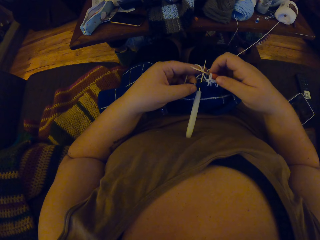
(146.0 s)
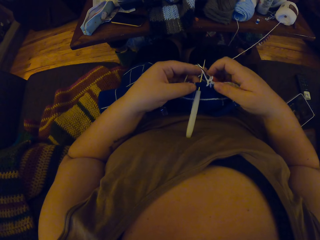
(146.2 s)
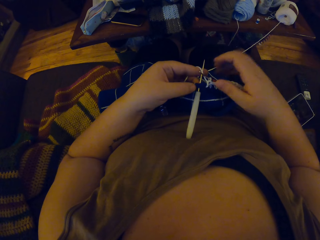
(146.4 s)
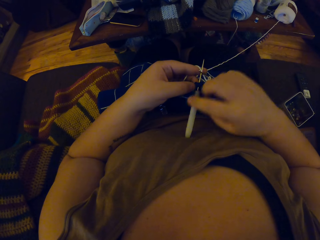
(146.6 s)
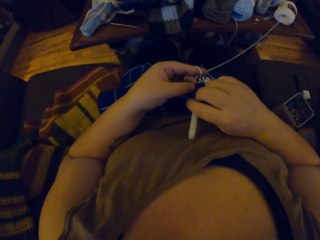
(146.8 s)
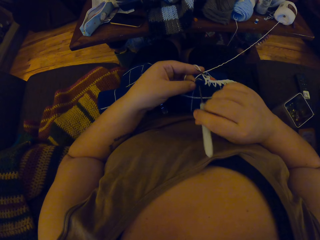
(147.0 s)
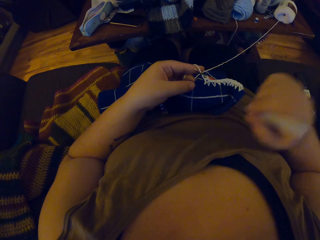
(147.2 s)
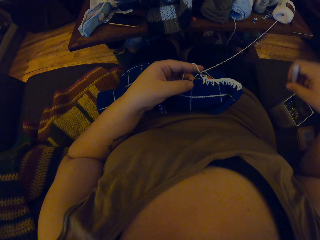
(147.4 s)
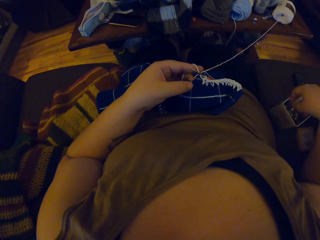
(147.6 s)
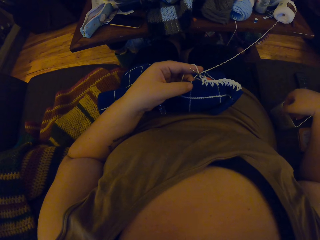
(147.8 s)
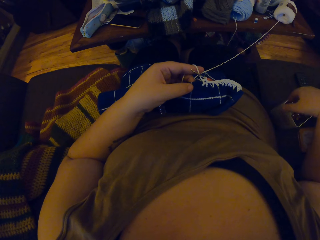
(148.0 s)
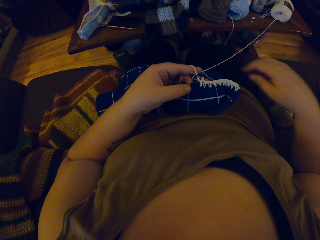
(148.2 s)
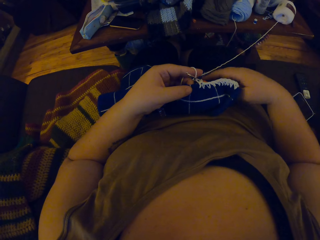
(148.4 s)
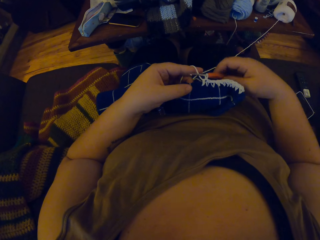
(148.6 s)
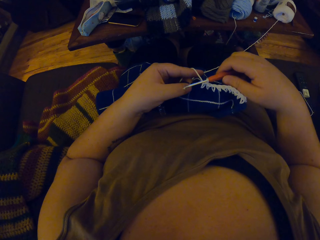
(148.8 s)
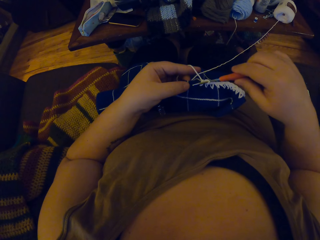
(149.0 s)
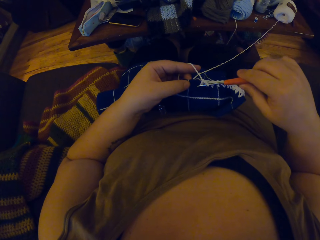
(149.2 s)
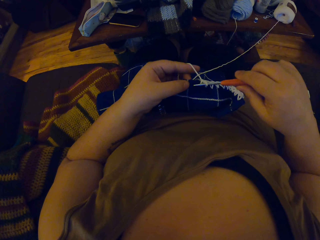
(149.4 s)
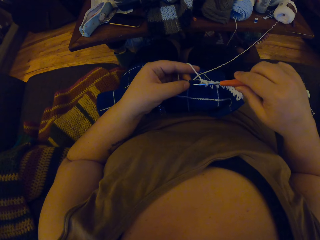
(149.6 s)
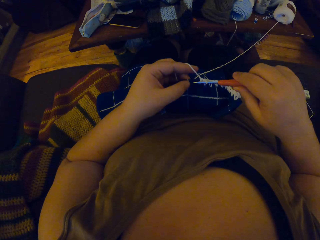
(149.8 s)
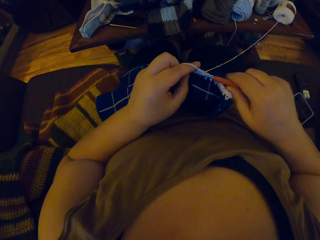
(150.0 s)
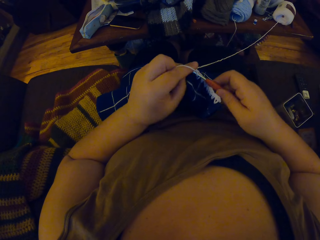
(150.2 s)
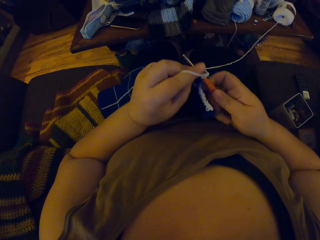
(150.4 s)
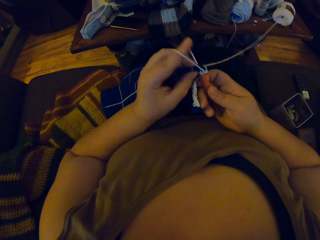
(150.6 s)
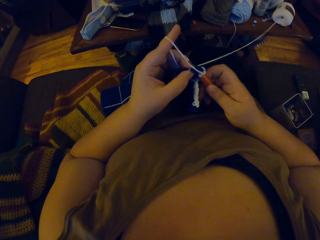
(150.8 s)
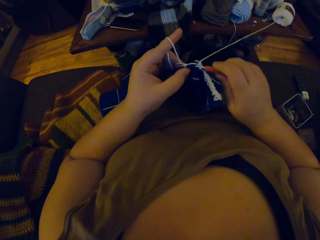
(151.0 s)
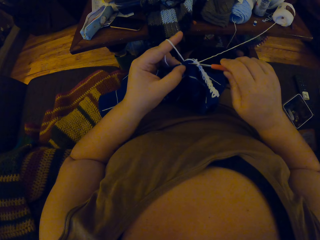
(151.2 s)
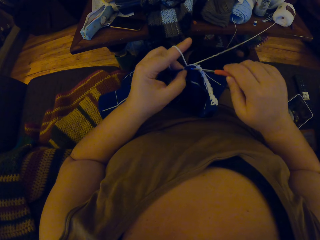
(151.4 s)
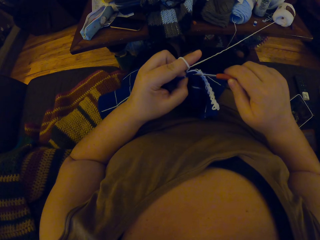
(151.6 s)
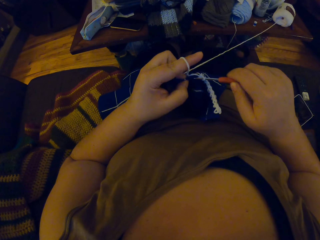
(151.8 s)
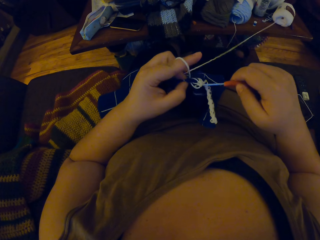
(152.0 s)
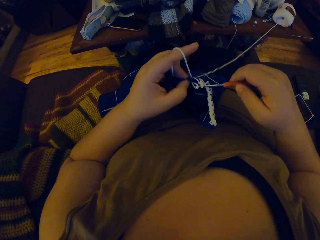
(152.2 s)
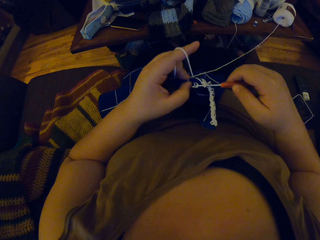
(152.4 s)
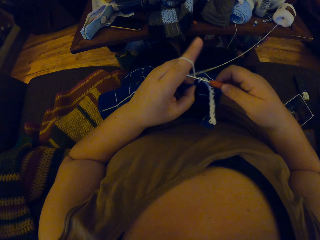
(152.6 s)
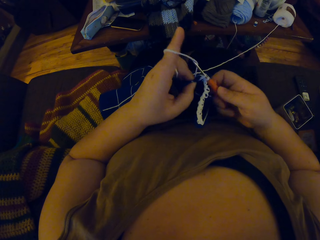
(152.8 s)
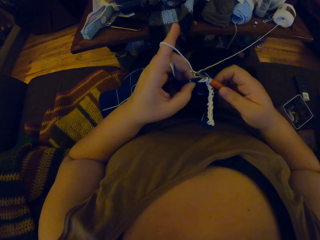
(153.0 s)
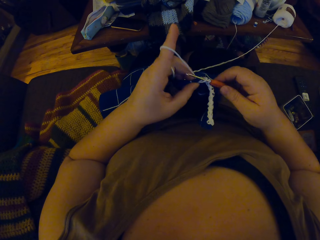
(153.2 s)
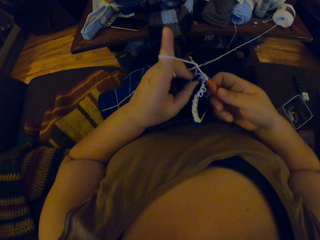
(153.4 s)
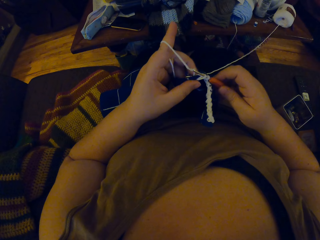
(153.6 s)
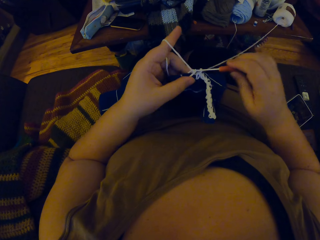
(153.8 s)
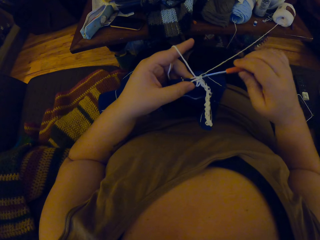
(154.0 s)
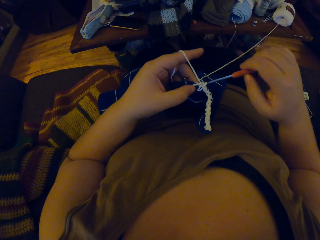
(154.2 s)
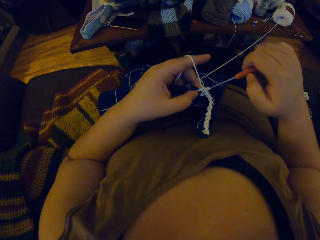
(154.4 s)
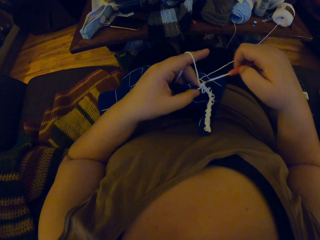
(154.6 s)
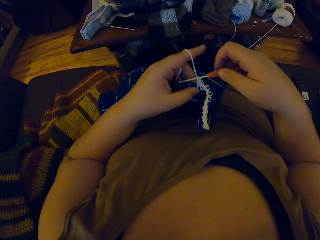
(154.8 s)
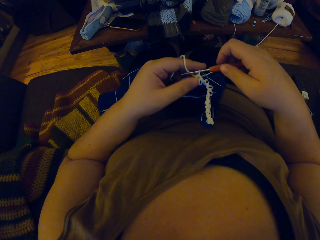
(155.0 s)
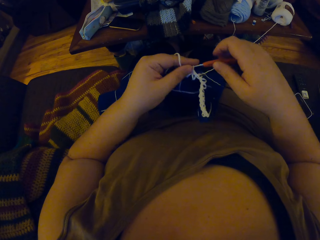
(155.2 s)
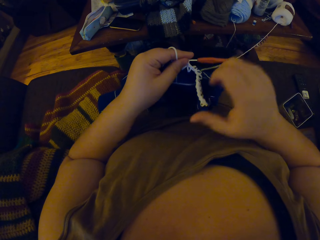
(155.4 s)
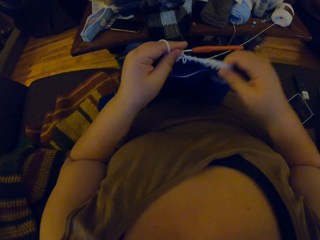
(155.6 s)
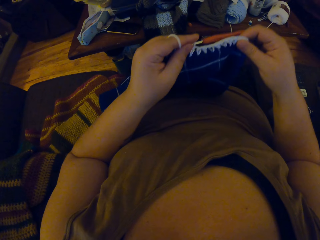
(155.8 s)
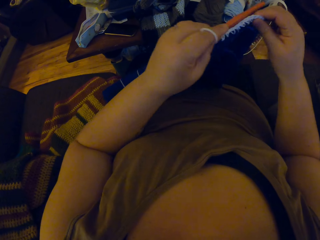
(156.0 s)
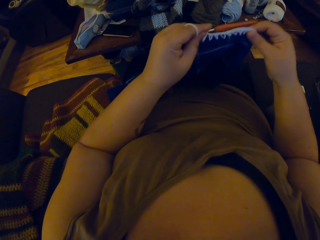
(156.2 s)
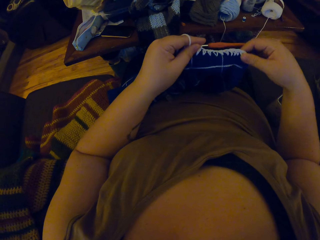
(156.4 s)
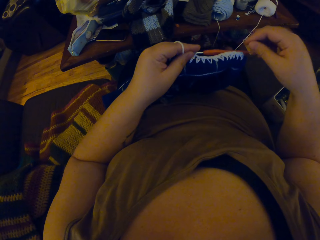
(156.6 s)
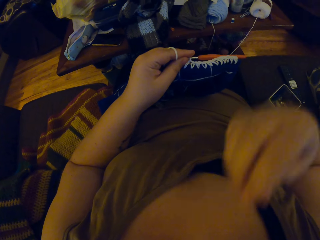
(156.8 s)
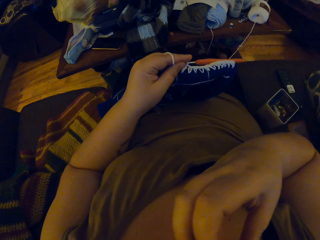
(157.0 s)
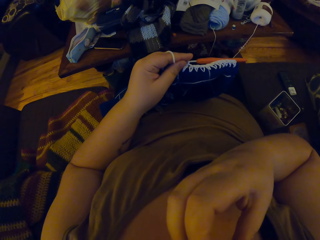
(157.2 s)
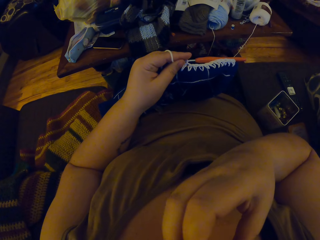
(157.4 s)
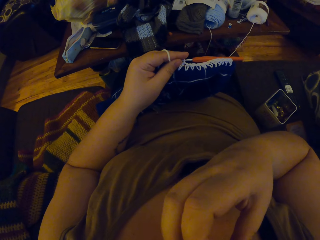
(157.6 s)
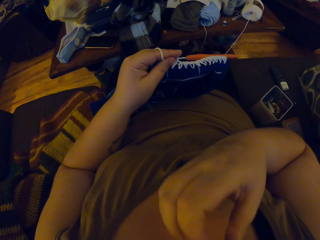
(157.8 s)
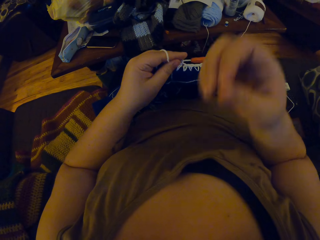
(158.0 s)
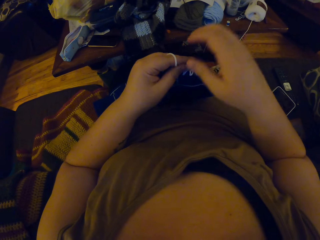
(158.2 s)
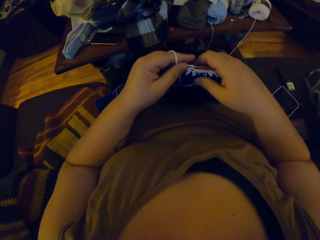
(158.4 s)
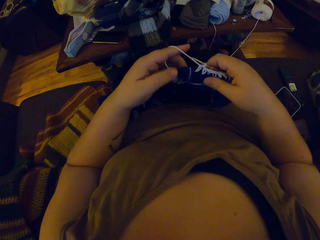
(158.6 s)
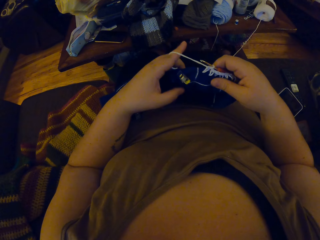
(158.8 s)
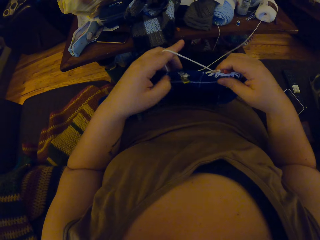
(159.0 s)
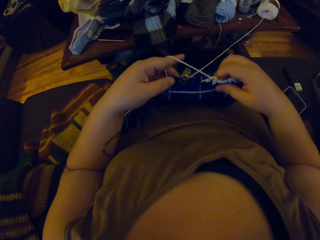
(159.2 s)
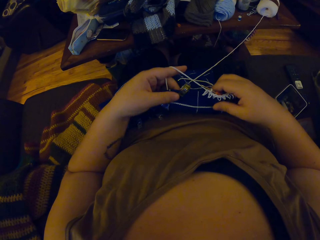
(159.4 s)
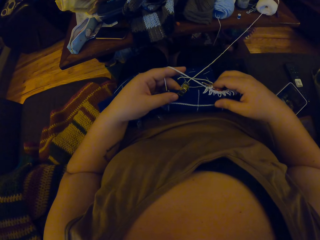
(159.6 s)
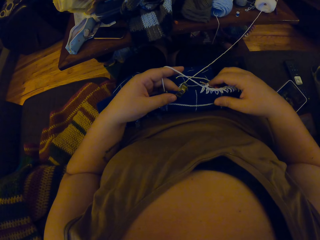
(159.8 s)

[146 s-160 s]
The camera wearer pulls out the crochet pin from the crochet. She drops the crochet pin in the box with her right hand. She crochets yarn with the crochet hook. She adjusts the crochet with her hands. She stretches the cloth. She touches her face with her right hand. She scratches her face.

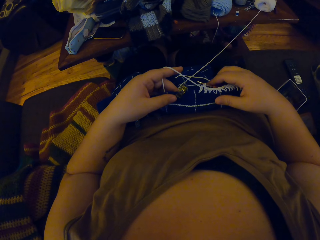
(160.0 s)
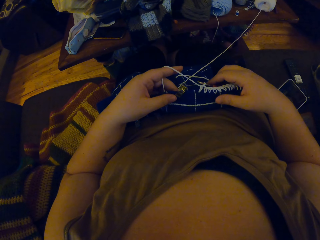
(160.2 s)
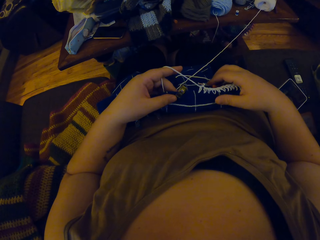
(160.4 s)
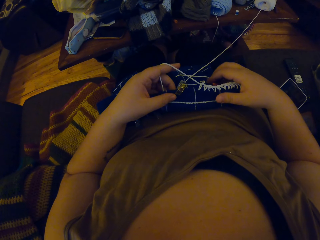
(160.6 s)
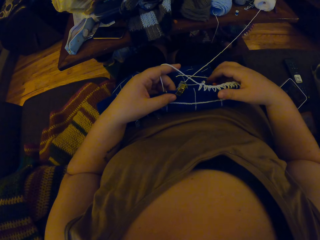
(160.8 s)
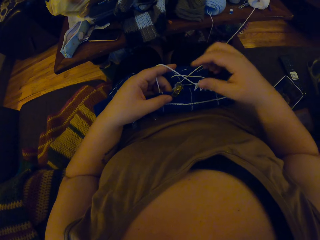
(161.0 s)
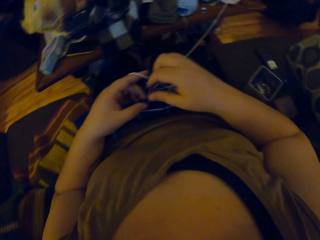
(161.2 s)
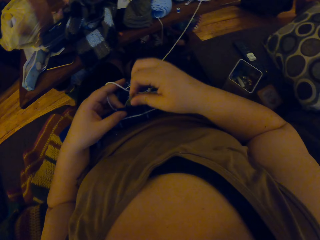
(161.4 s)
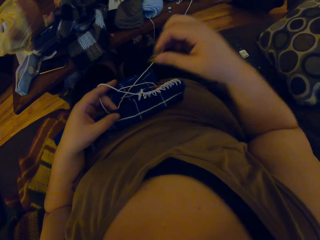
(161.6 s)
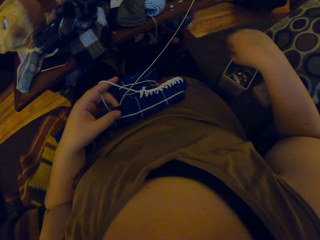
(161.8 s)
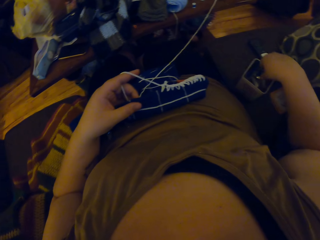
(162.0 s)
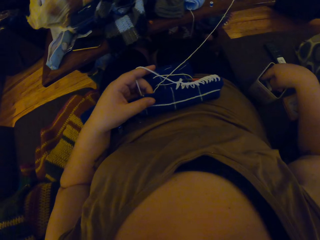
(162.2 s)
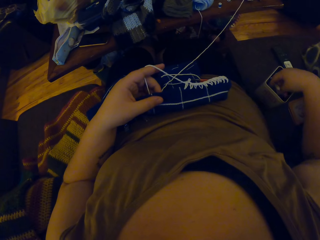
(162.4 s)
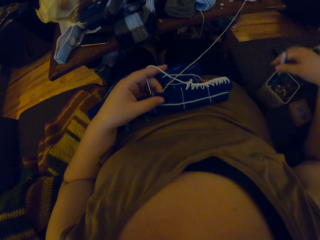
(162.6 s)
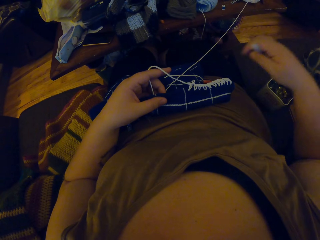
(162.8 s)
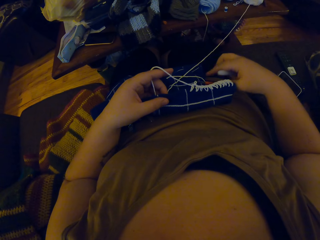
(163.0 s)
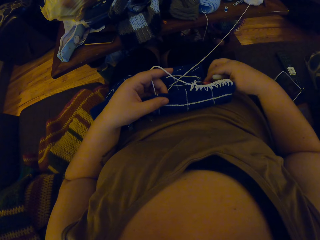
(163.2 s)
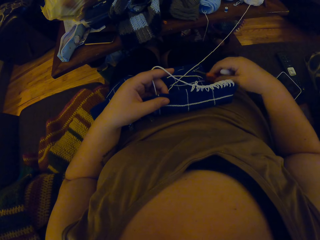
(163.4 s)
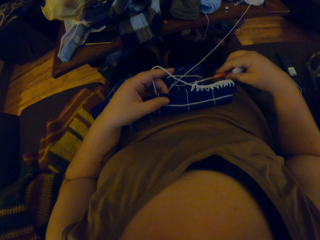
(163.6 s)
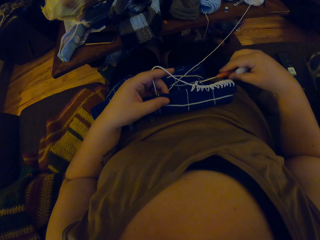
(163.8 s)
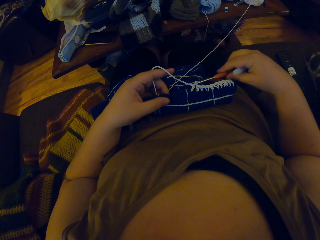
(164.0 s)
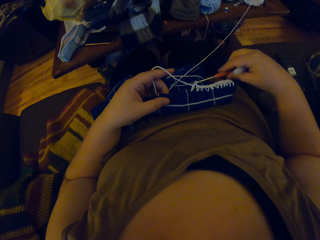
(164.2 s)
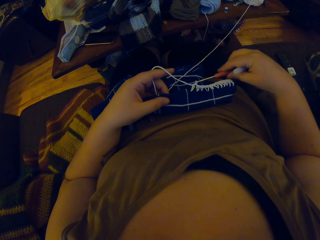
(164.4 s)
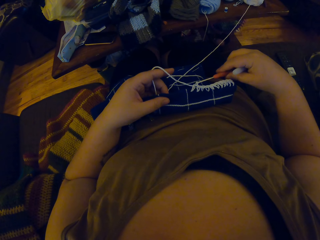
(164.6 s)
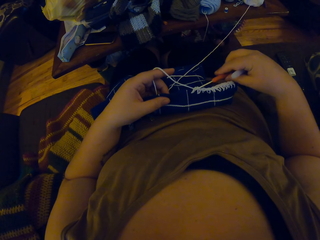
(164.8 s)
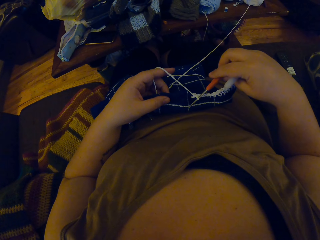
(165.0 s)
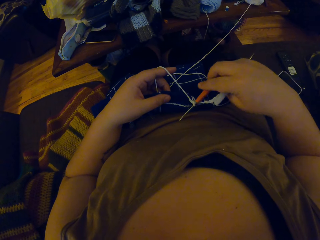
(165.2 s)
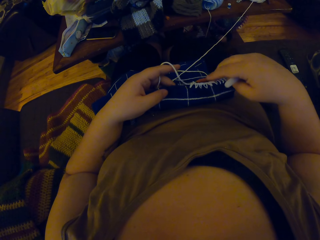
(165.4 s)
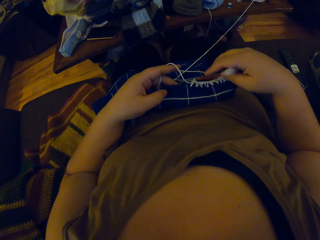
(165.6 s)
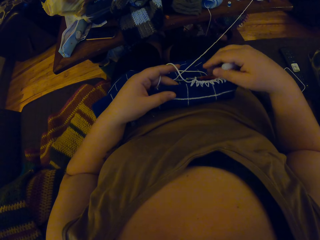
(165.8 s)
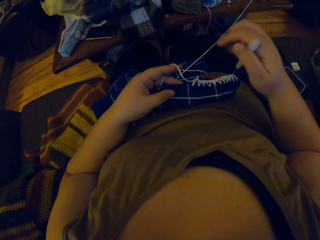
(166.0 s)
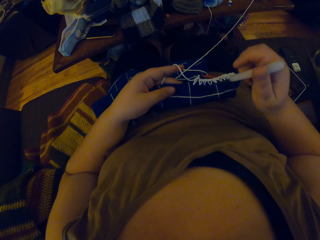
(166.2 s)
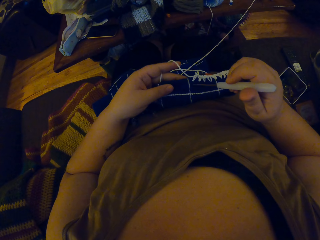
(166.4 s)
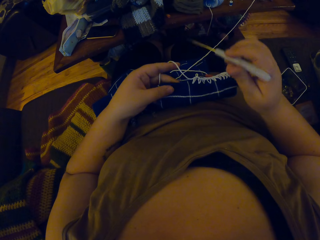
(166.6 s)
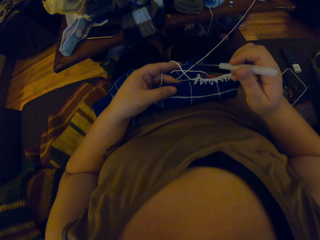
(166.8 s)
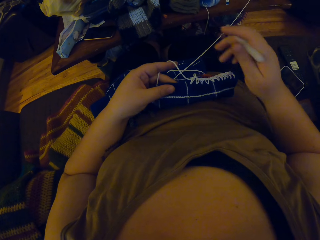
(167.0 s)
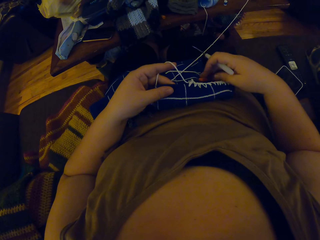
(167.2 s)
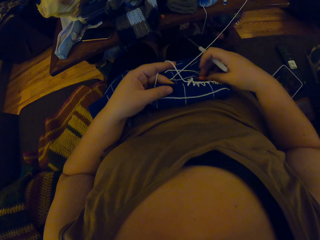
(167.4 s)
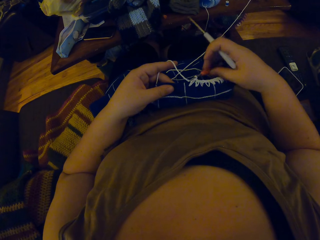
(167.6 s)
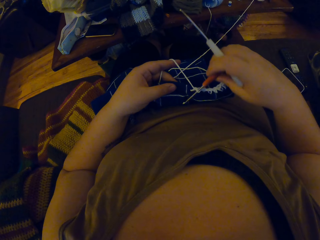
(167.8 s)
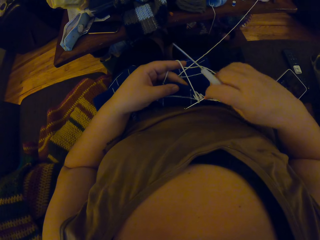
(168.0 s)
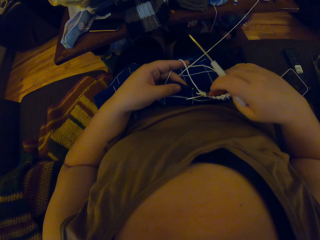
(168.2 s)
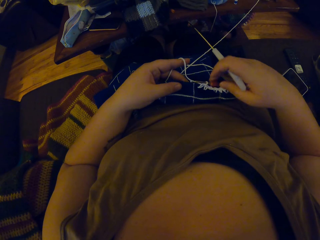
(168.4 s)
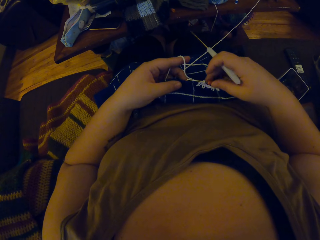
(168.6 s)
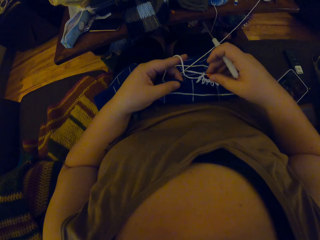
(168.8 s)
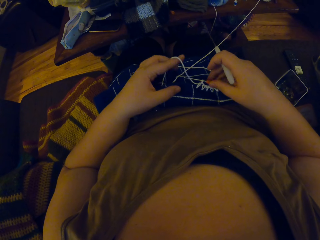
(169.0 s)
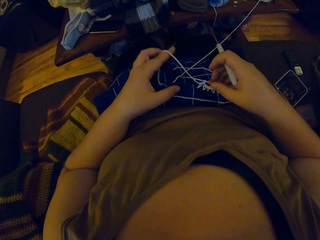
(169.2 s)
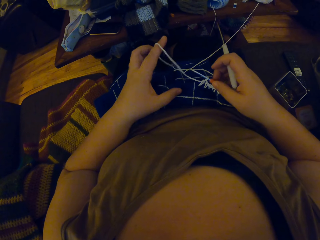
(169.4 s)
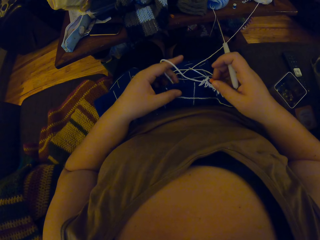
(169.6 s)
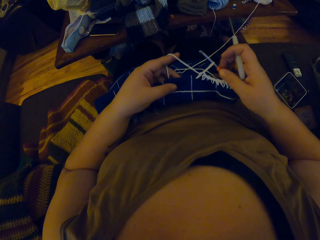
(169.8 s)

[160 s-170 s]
The camera wearer removes a peg from the crochet with her right hand. She drops the peg in the box with her right hand. She picks up the crochet pin from the box. She picks up the crochet hook with her right hand. She hooks the yarn with the crochet hook. She removes the crochet hook from the crochet.
